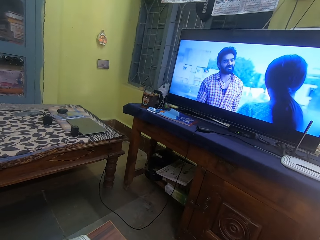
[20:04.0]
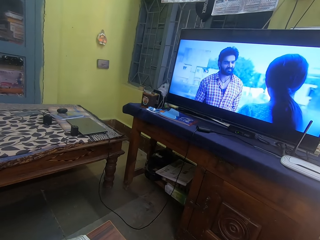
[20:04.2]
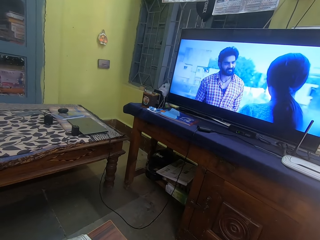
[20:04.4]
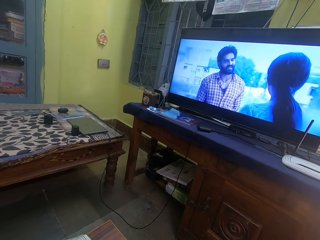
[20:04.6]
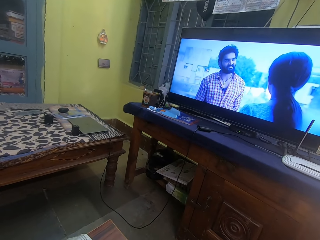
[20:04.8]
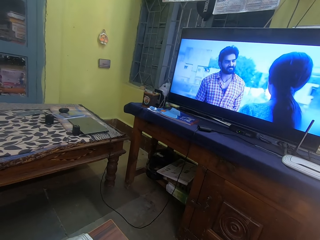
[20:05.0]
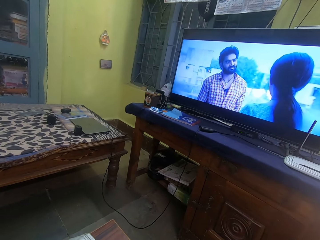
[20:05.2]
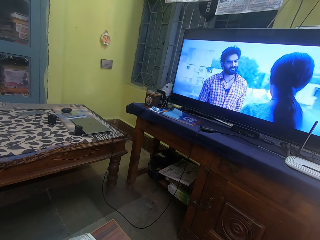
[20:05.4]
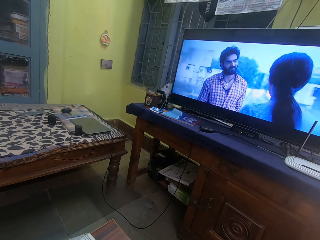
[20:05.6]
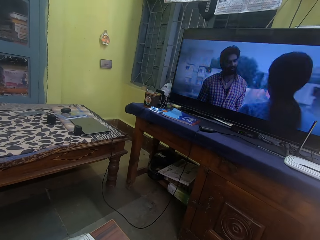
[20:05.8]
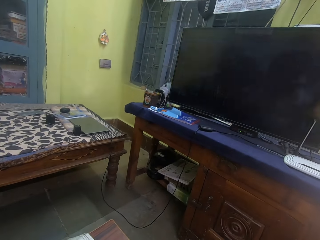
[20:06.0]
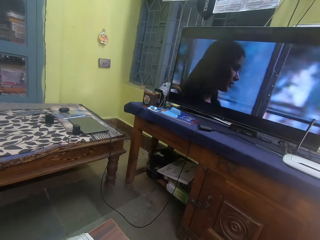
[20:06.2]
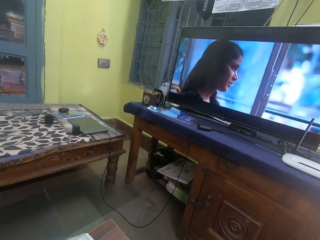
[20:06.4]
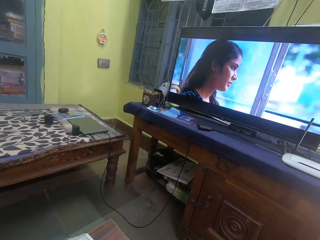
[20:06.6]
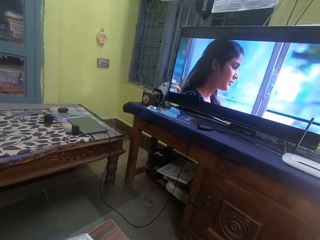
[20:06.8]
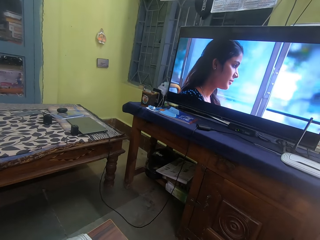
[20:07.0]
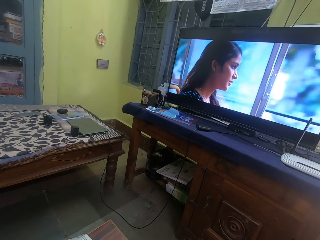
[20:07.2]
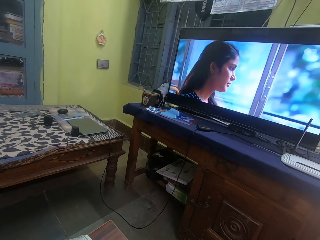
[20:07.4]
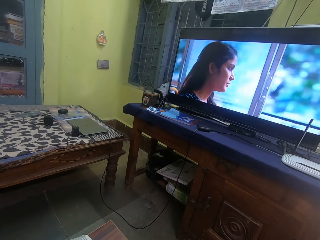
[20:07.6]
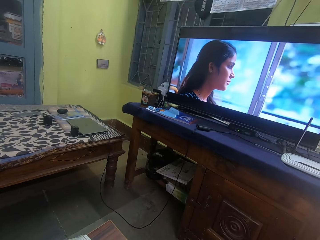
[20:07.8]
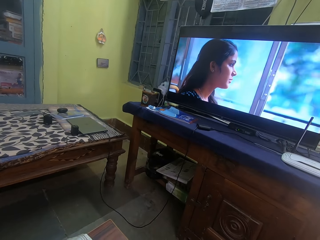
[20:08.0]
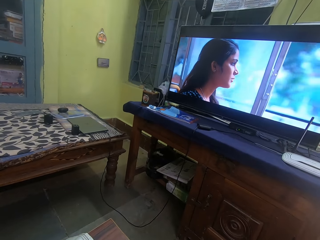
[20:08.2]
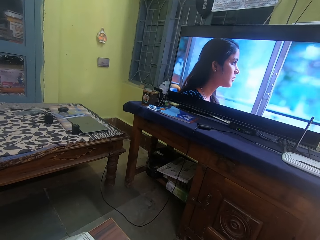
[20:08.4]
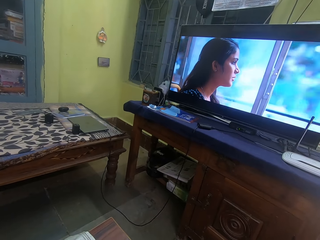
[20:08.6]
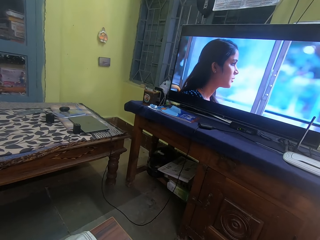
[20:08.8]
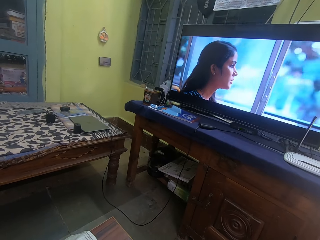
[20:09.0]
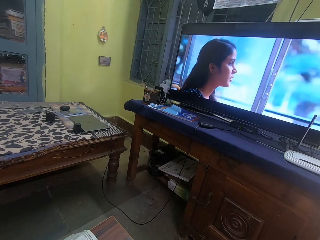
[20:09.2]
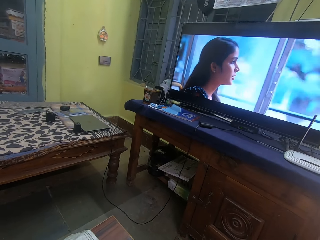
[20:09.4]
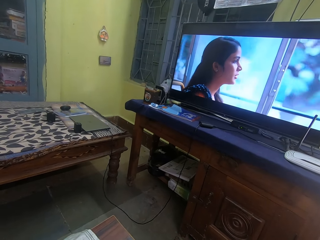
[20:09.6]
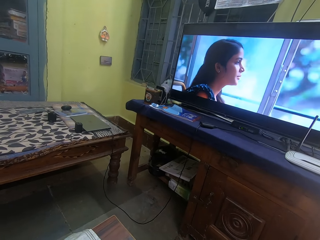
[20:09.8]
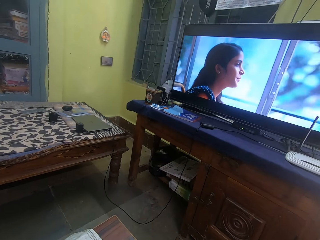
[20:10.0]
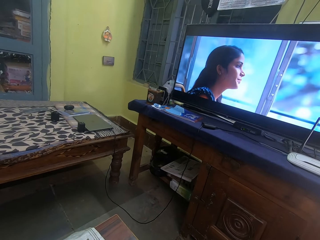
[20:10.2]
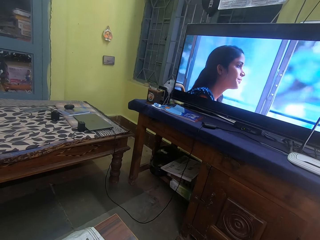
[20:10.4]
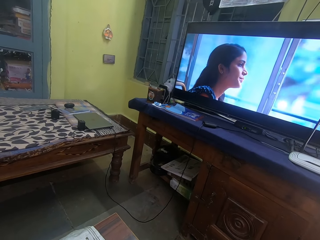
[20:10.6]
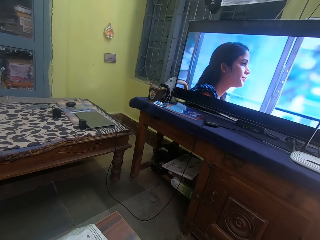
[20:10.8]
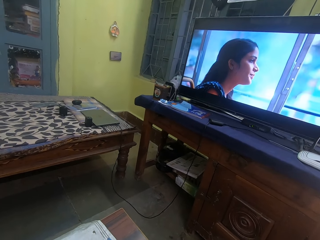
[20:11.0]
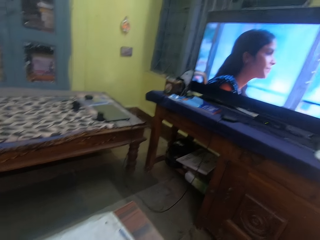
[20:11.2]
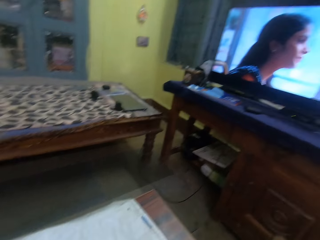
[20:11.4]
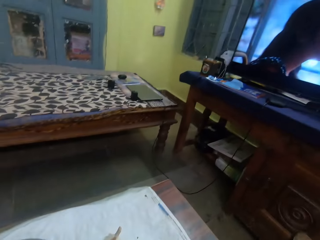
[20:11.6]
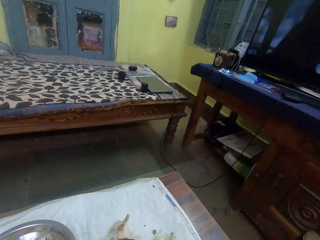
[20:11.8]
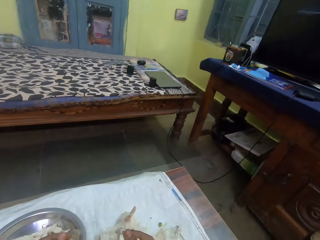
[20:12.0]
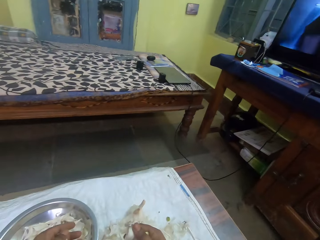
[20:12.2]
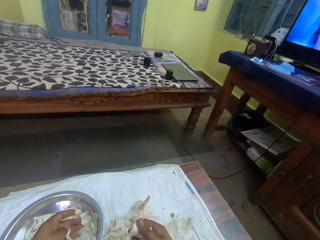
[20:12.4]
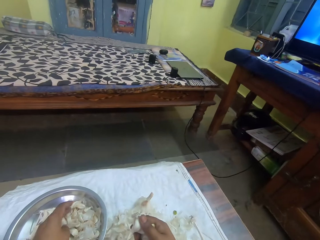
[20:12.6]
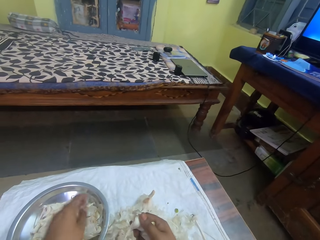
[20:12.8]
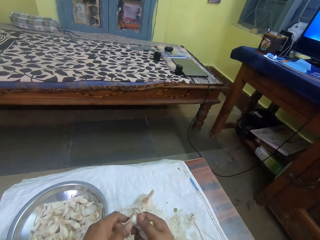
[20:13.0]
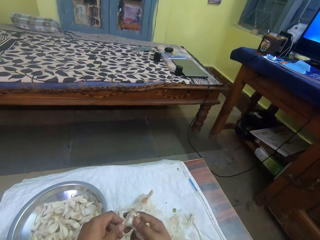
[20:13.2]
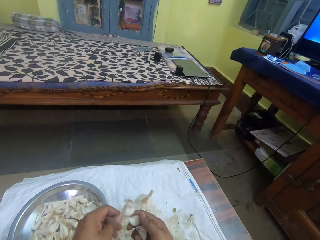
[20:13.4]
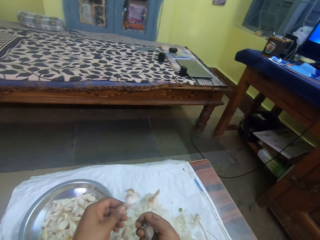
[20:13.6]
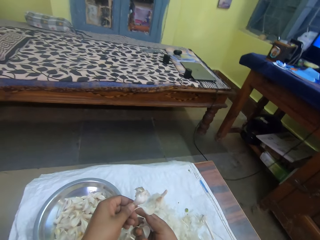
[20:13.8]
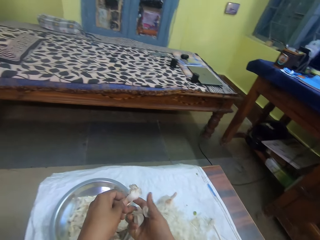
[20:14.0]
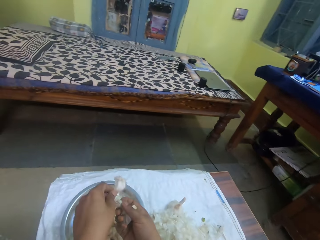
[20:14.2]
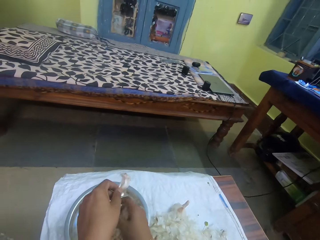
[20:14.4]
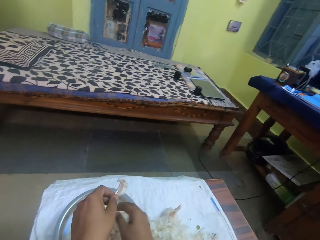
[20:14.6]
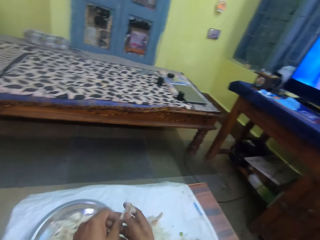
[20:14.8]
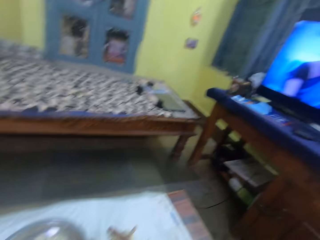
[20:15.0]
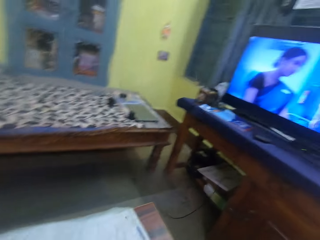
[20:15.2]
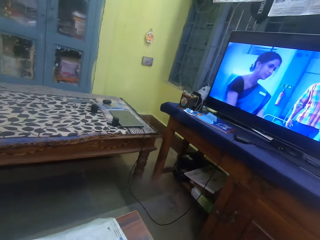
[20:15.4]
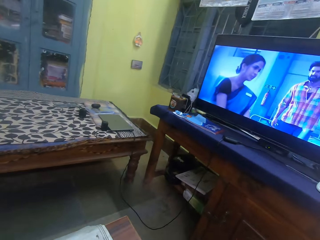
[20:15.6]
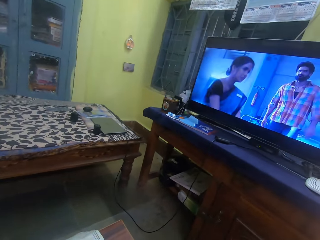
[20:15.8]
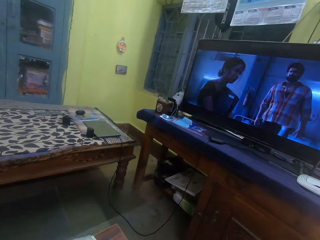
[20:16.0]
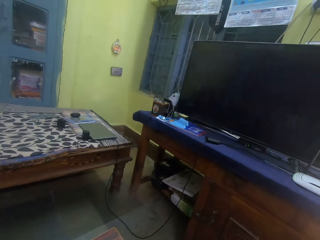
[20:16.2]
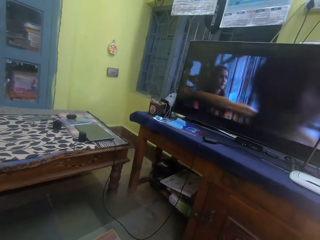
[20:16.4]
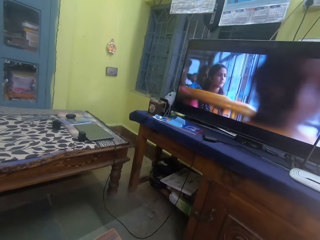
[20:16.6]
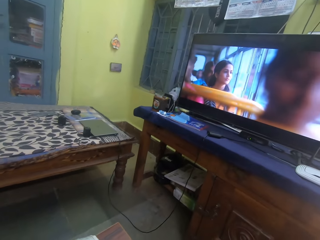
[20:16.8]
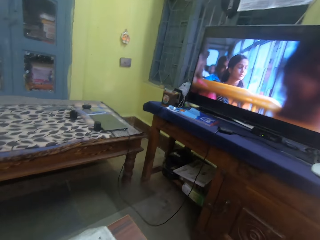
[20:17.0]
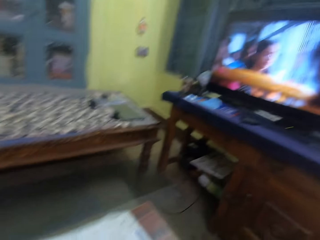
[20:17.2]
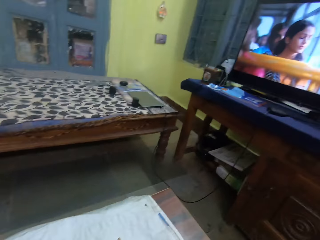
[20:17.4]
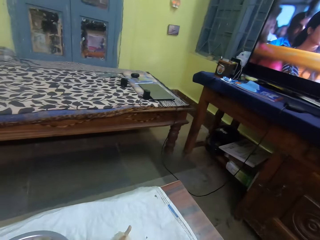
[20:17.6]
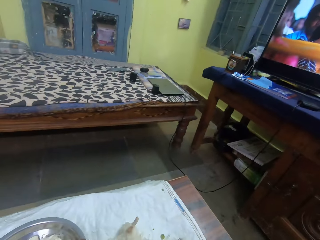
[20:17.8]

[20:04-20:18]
The camera wearer puts the garlic cloves in the bowl. They remove the garlic peels. They look at the television.

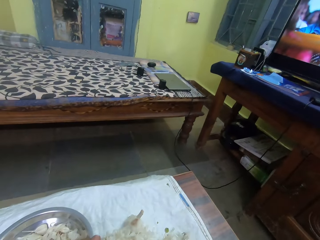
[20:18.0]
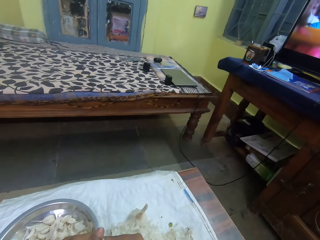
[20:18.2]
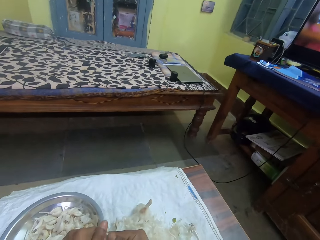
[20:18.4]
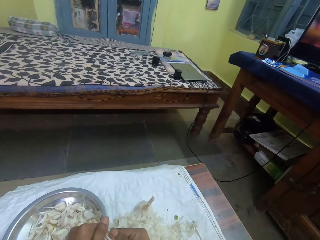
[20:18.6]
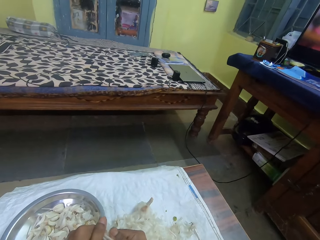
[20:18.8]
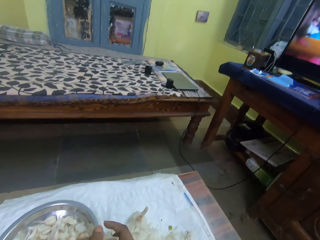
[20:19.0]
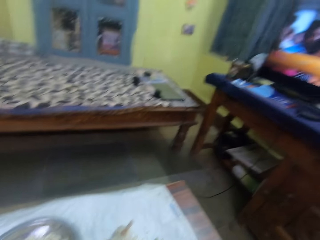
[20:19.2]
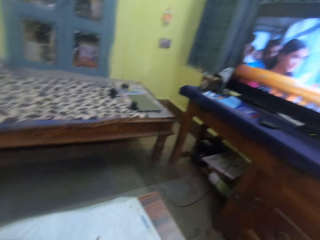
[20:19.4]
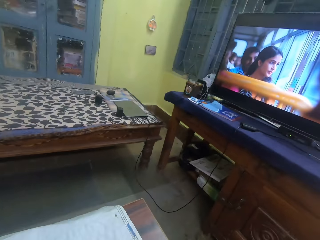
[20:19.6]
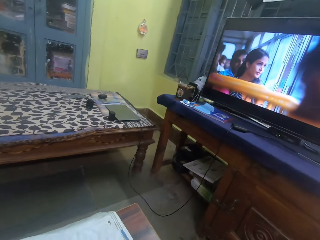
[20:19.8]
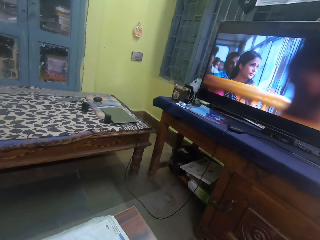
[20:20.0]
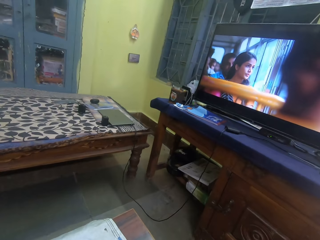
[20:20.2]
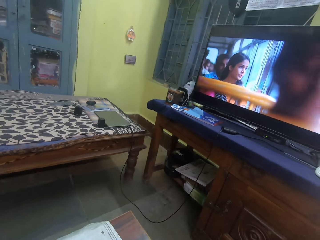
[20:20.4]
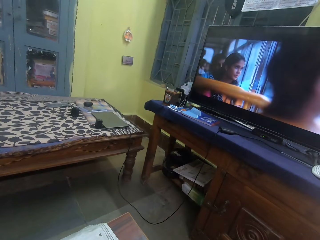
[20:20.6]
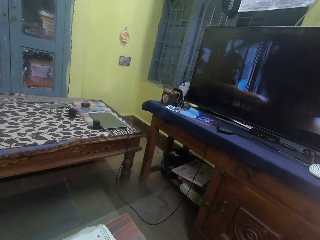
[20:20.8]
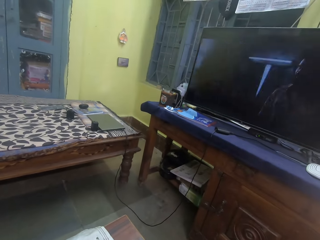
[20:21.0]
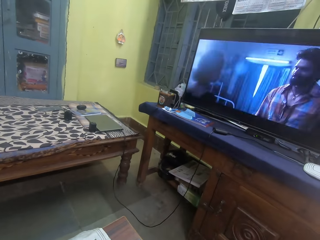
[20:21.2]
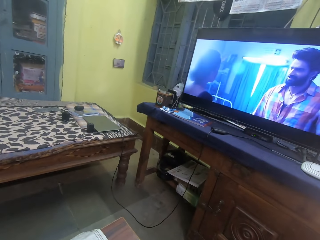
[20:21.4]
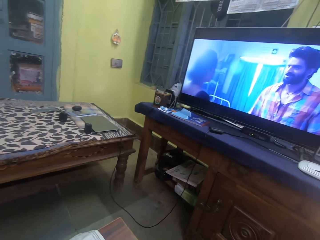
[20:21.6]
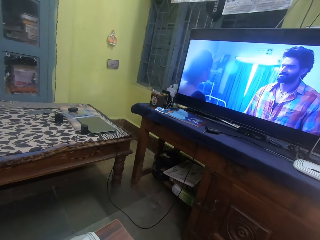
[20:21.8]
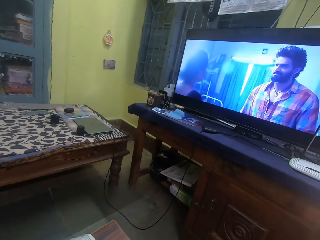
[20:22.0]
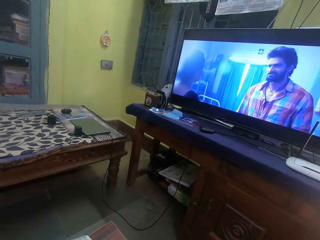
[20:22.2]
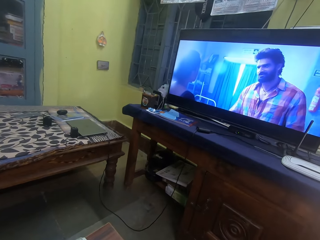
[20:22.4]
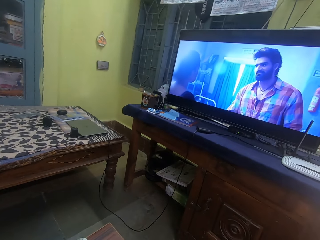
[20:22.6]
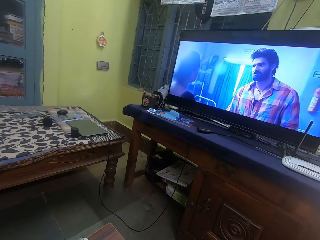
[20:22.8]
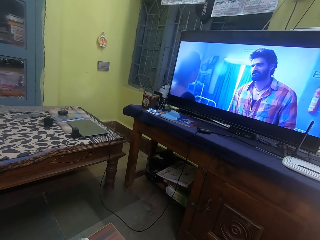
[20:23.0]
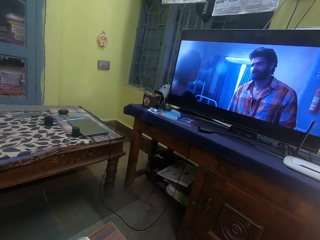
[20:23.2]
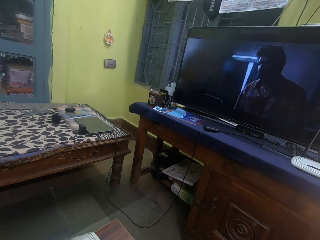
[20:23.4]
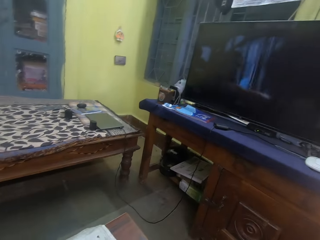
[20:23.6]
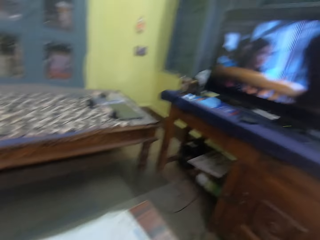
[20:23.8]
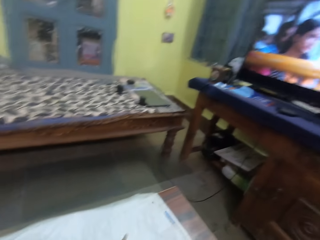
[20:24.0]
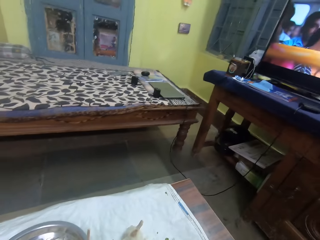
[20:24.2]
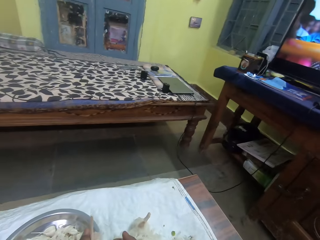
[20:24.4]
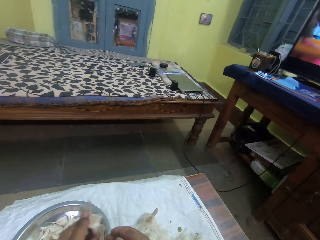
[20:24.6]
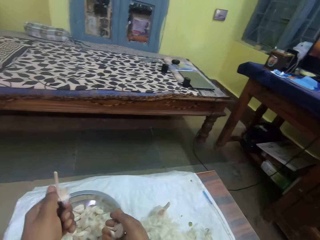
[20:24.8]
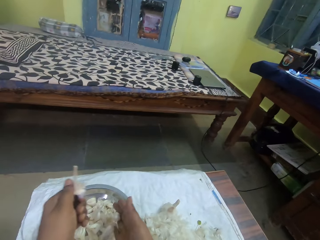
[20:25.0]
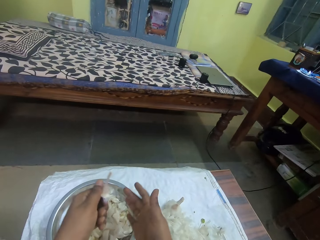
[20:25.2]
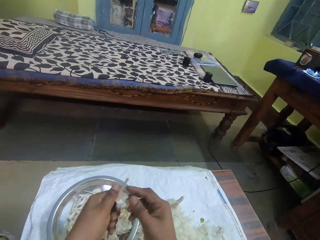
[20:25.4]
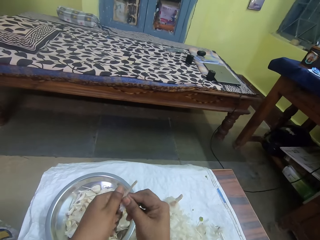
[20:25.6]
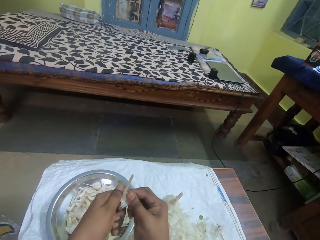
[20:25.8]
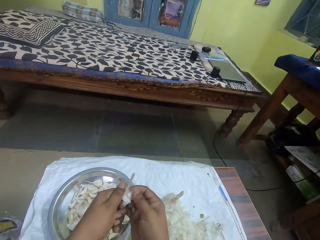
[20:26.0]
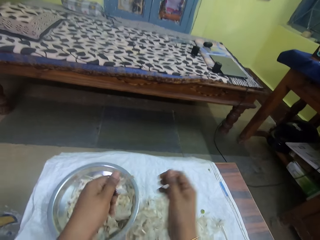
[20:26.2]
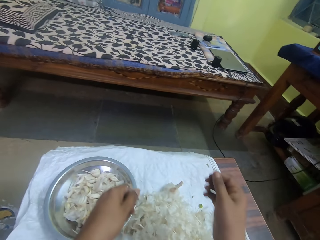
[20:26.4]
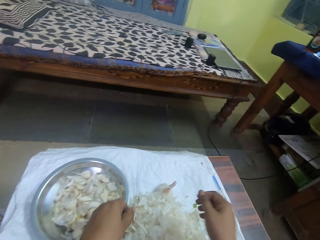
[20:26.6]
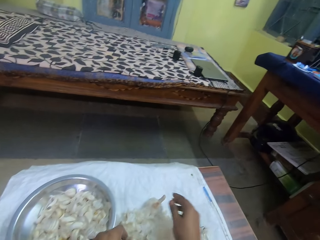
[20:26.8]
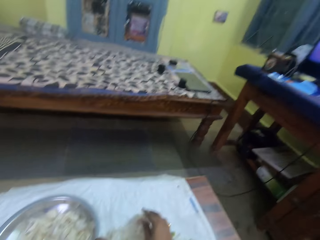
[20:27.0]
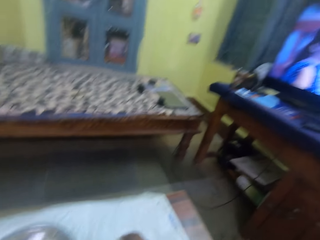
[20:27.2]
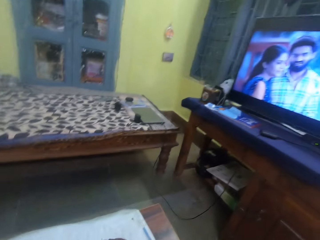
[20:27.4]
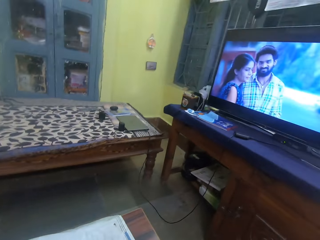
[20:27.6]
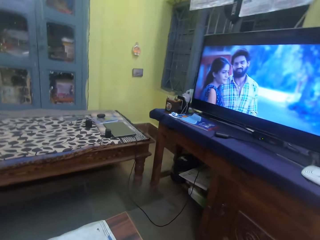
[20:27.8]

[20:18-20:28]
The camera wearer peels the garlic. They look at the television. They put the garlic cloves in the bowl. They remove the garlic peels.
